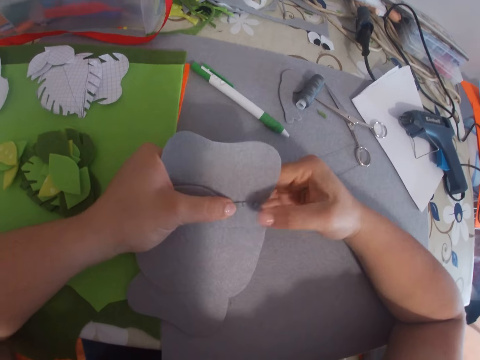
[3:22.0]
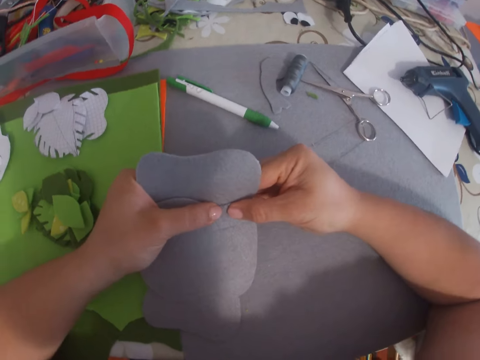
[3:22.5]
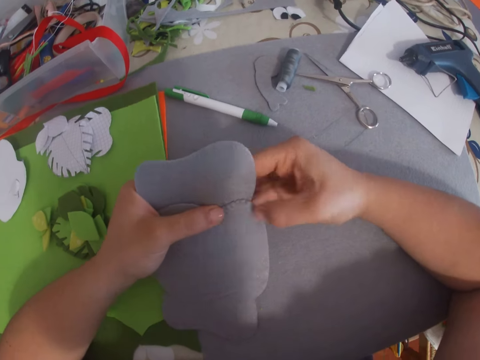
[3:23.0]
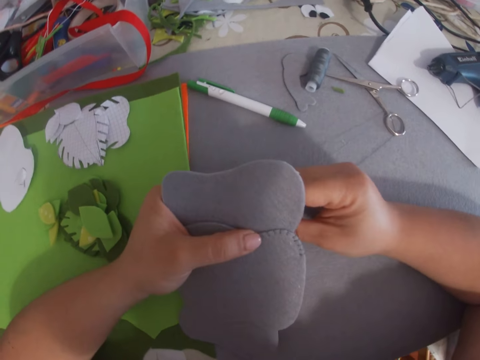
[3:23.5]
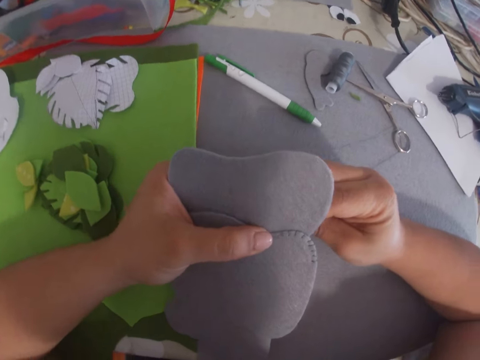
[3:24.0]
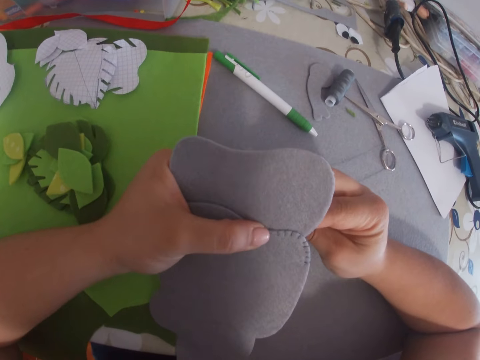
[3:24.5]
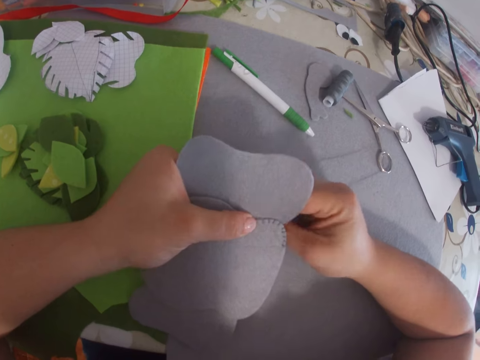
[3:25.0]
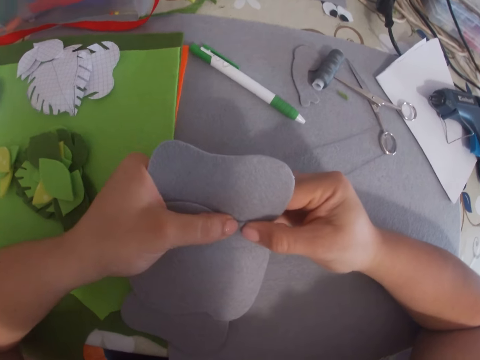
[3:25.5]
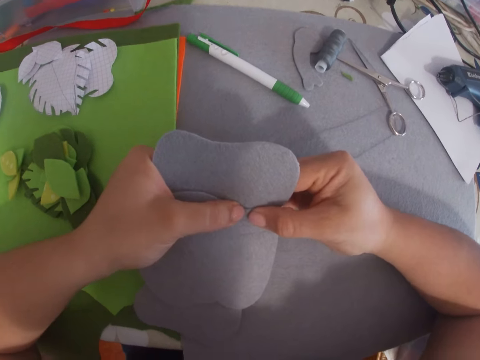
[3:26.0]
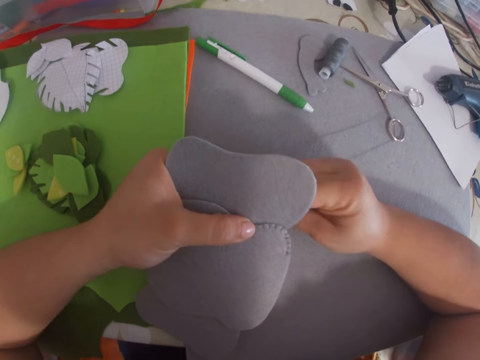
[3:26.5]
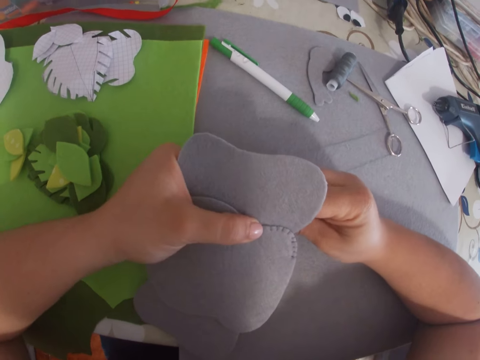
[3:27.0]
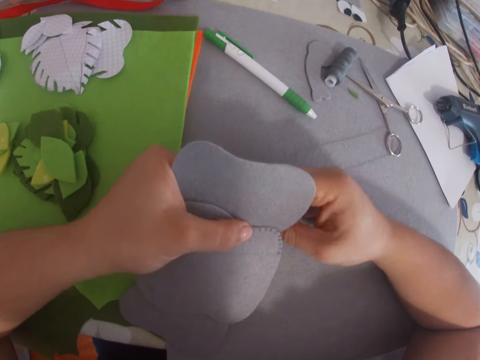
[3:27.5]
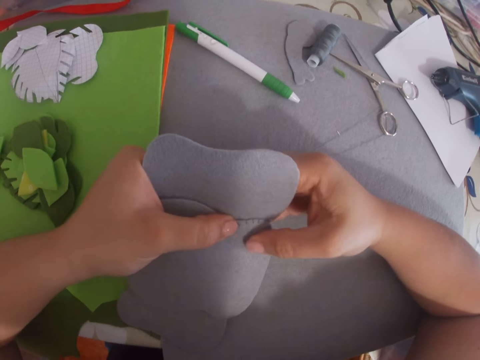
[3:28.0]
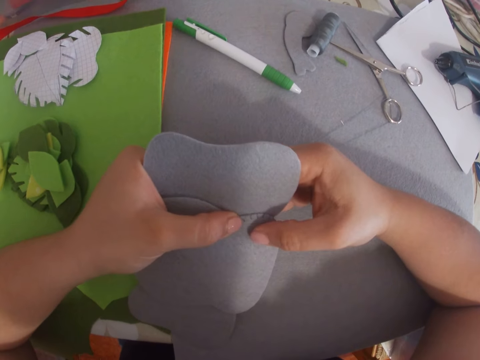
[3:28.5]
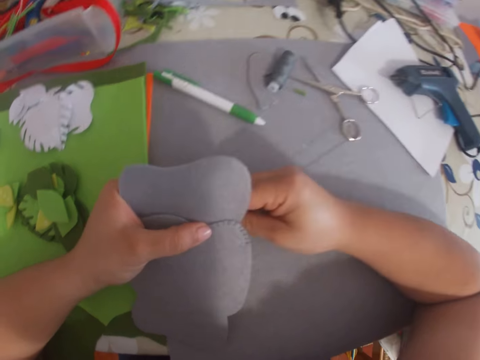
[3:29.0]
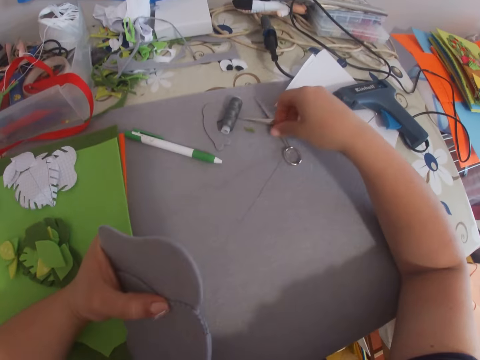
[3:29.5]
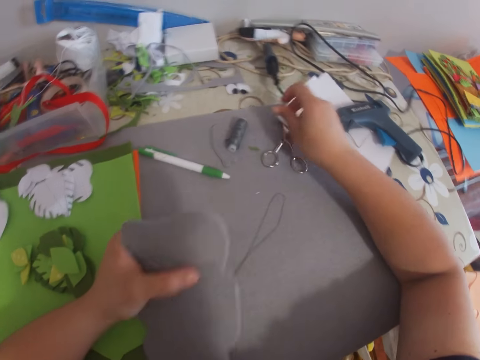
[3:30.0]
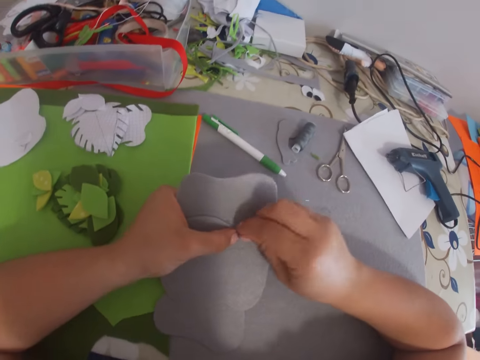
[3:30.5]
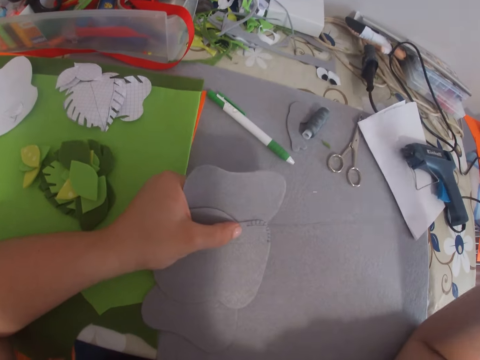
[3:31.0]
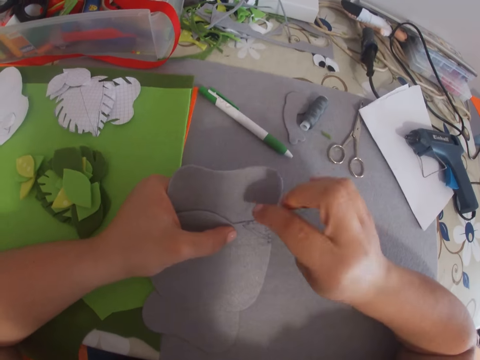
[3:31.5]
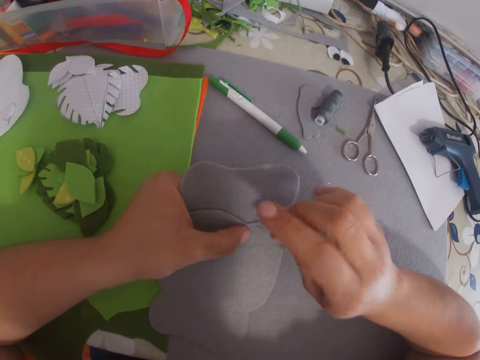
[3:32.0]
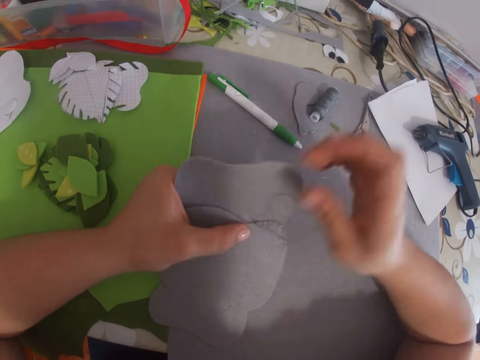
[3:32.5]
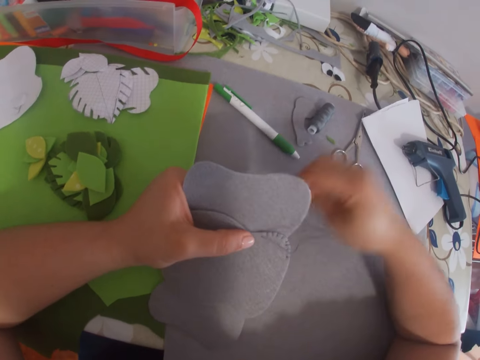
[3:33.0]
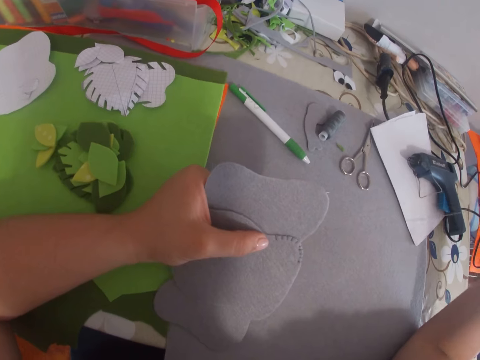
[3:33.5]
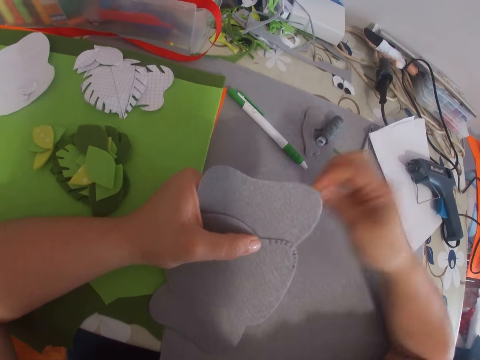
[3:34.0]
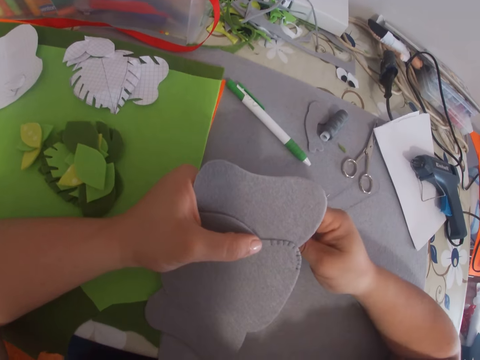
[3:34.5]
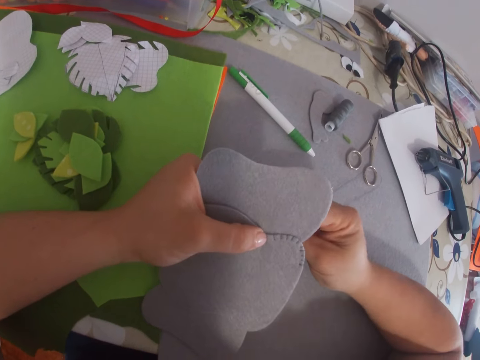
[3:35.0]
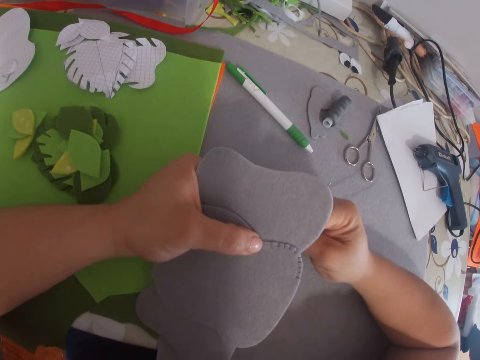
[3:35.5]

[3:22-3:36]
The camera wearer adjusts the needle in her right hand with the table. She stops sewing. She sews the card boards with the needle in her right hand.

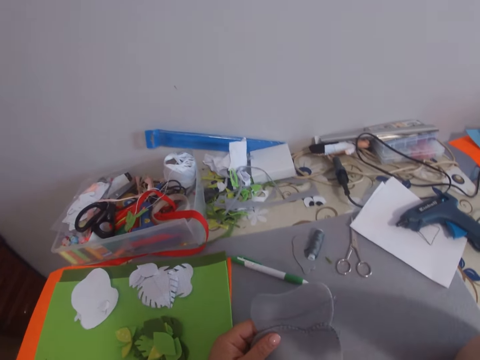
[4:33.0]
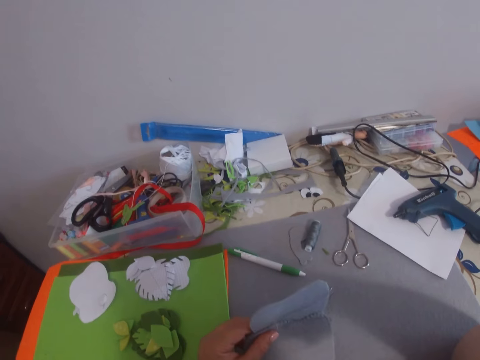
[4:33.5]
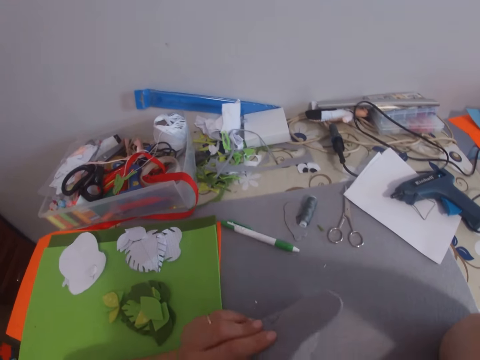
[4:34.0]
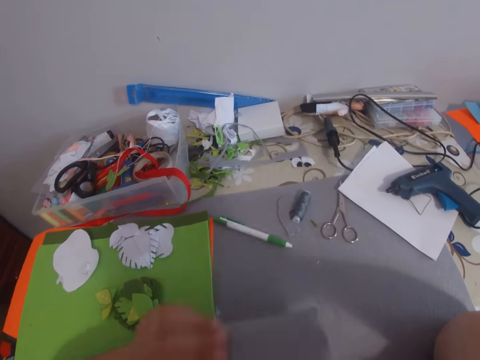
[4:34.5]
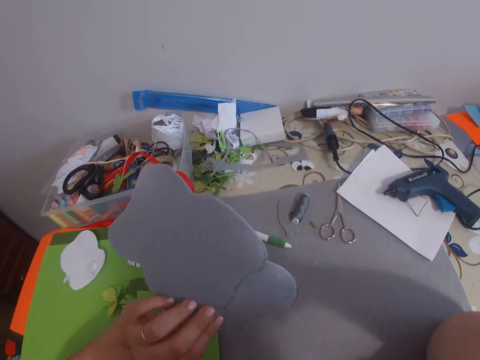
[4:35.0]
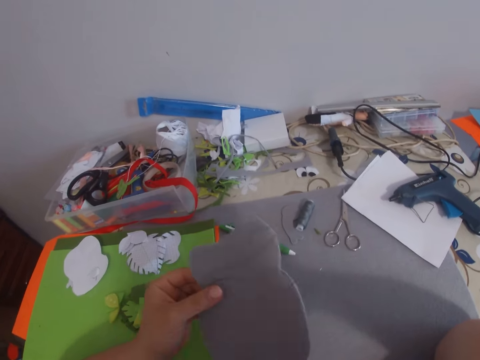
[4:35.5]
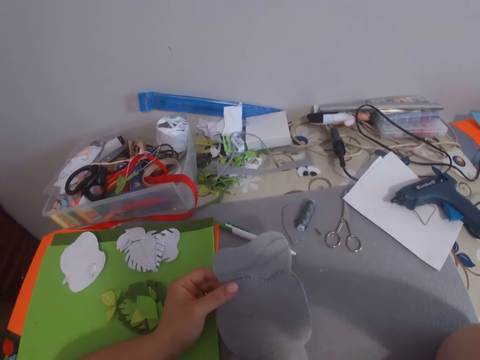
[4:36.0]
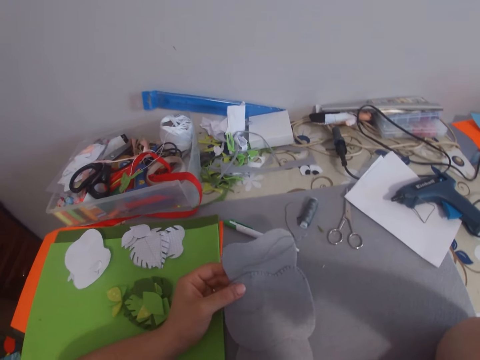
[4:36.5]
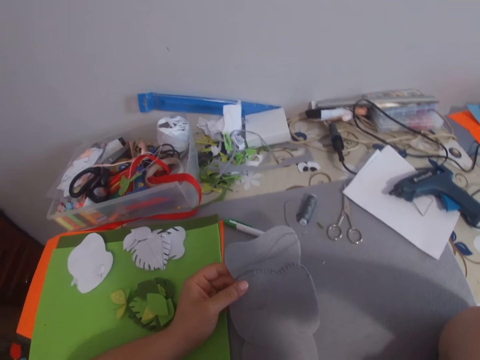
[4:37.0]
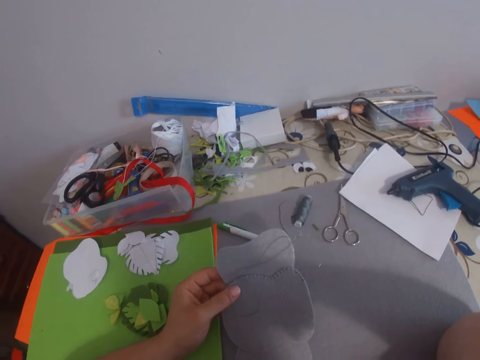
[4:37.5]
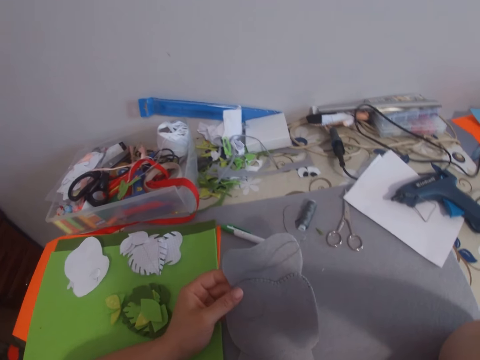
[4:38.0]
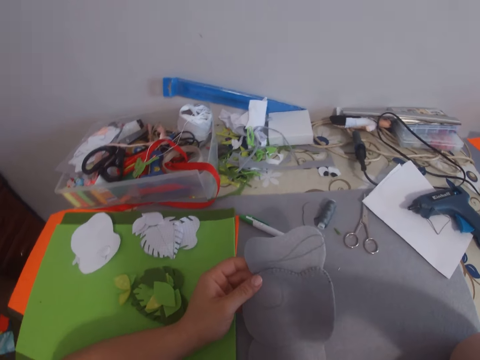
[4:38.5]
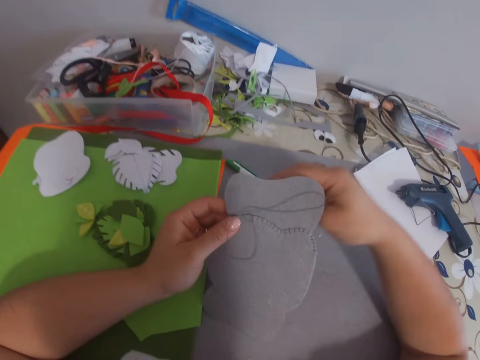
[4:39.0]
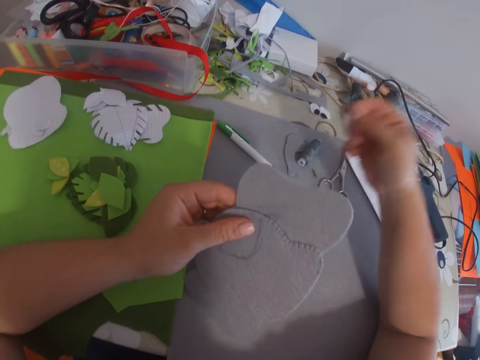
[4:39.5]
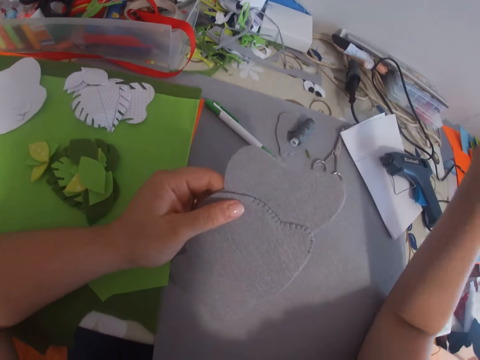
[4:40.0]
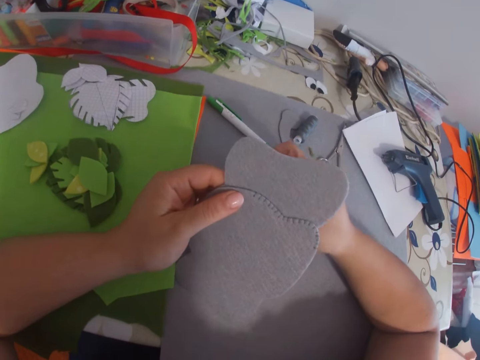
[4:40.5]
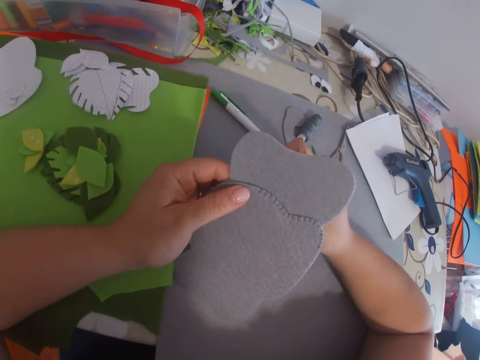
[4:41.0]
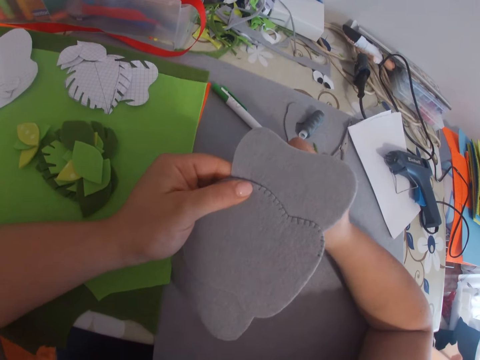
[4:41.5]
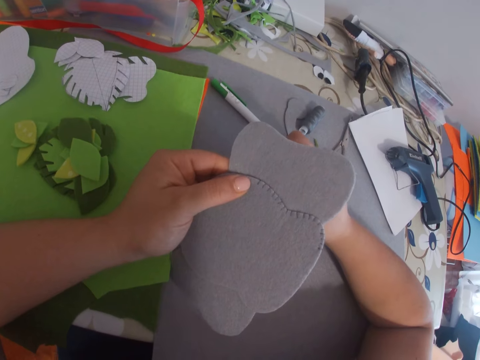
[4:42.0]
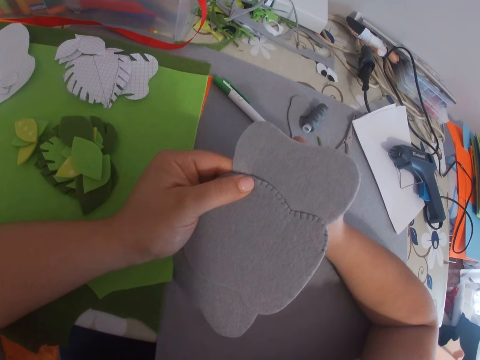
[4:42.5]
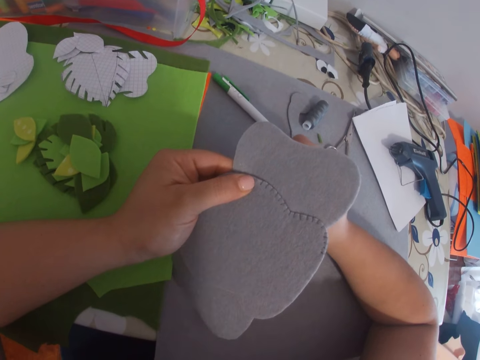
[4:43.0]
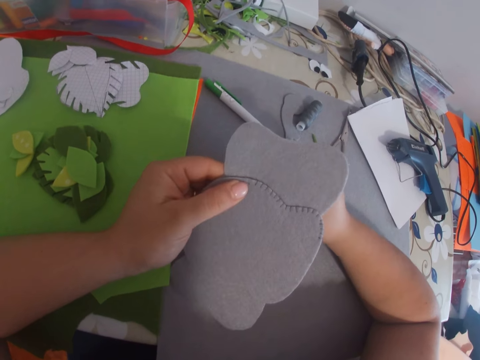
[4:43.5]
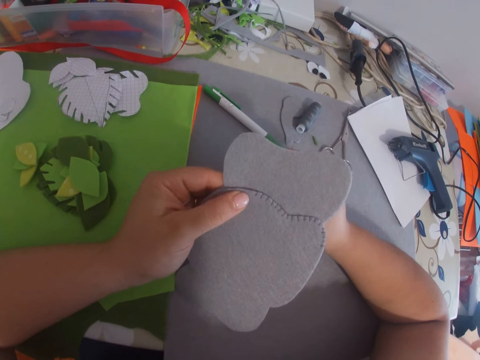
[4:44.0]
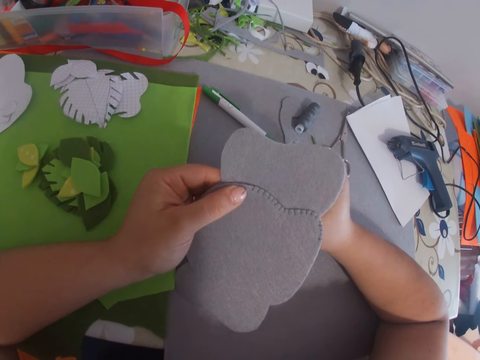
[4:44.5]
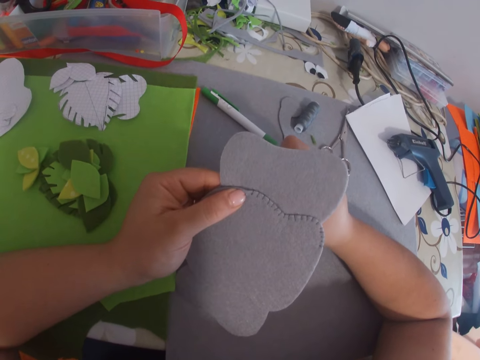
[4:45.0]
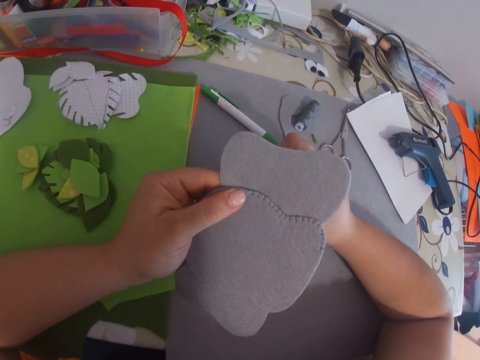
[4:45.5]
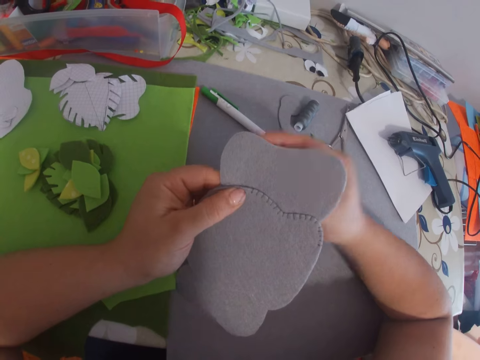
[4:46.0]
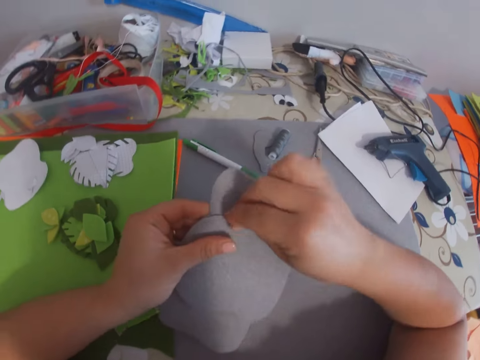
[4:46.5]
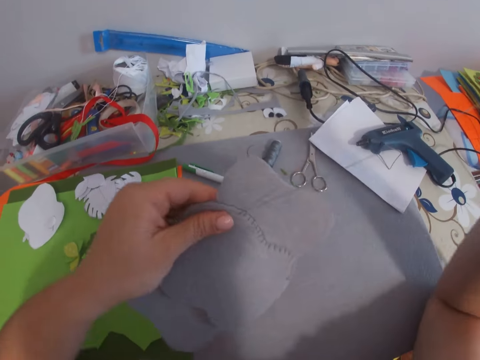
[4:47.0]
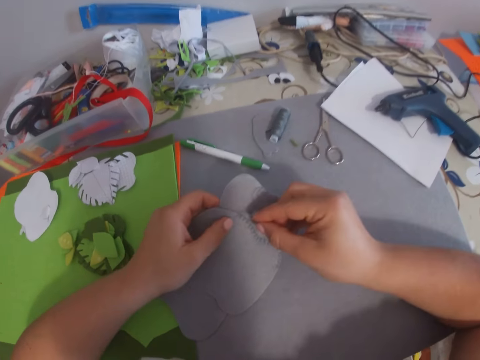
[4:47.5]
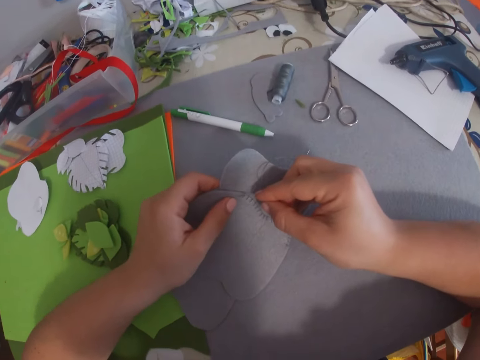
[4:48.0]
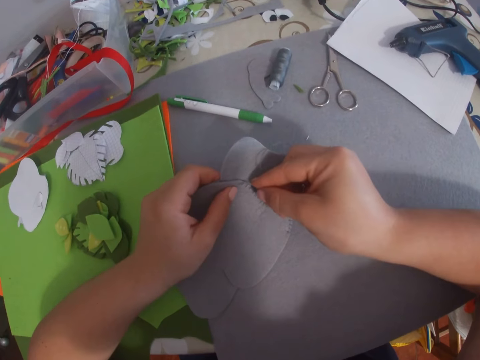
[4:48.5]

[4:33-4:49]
The camera wearer looks at the paper. She sews the card boards with the needle in her right hand.
